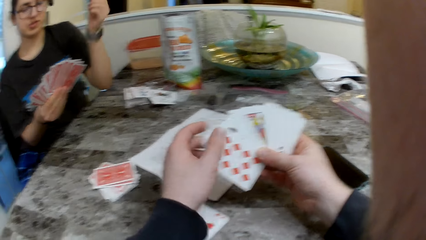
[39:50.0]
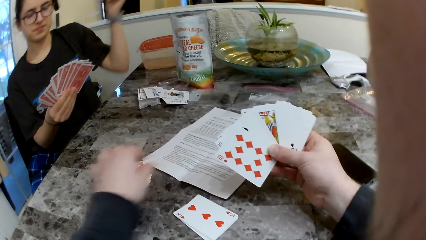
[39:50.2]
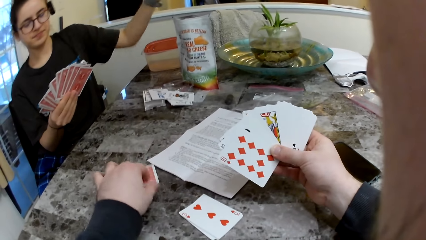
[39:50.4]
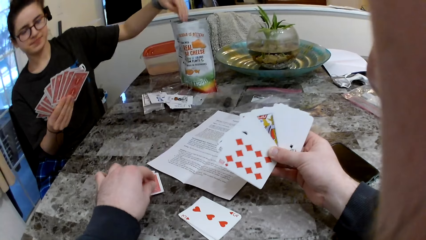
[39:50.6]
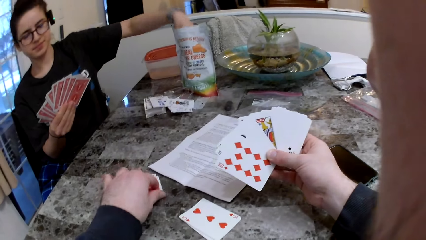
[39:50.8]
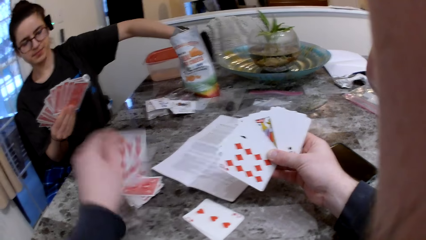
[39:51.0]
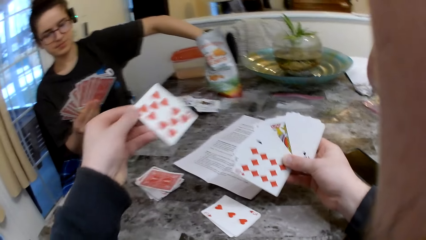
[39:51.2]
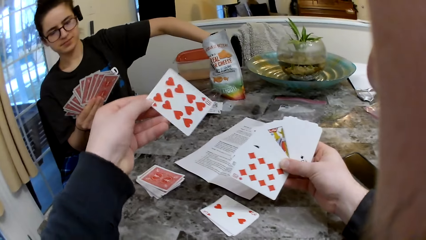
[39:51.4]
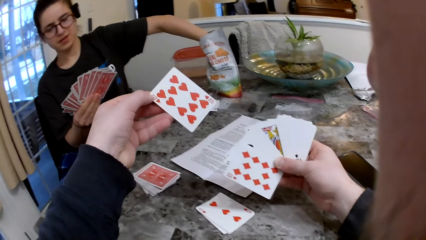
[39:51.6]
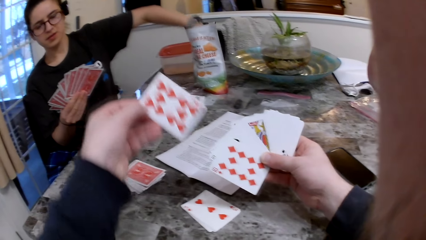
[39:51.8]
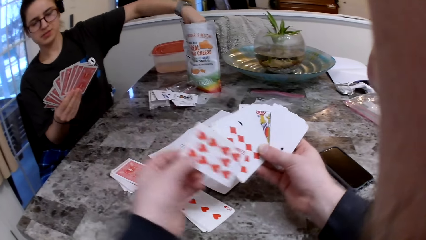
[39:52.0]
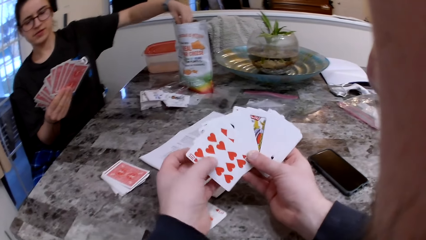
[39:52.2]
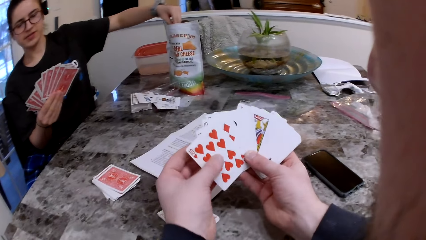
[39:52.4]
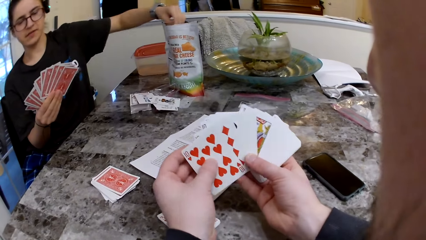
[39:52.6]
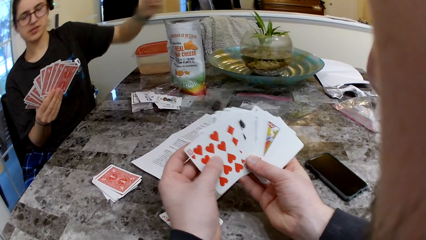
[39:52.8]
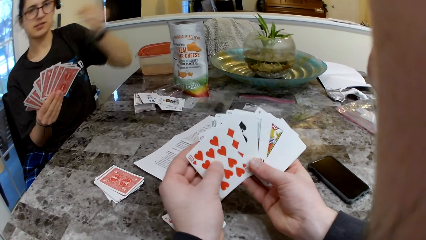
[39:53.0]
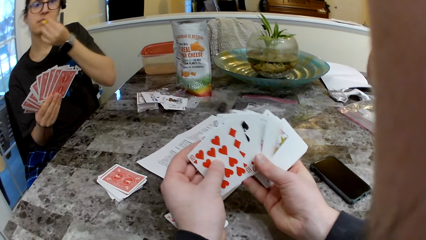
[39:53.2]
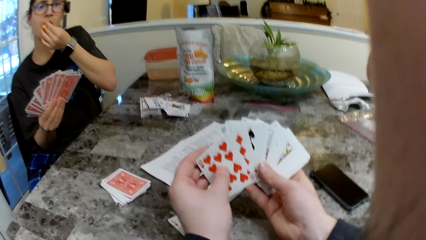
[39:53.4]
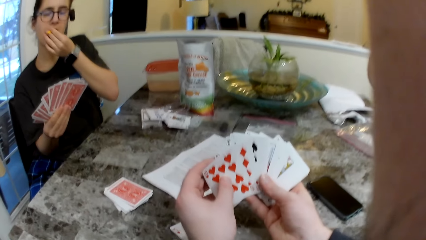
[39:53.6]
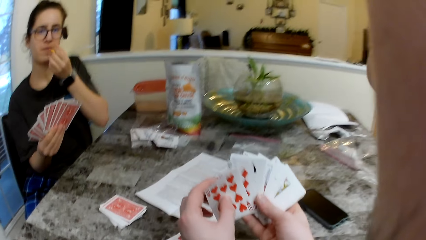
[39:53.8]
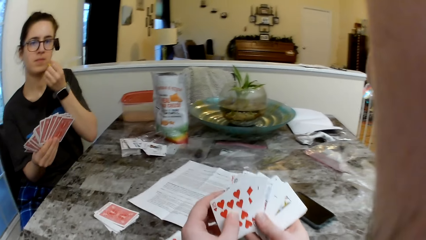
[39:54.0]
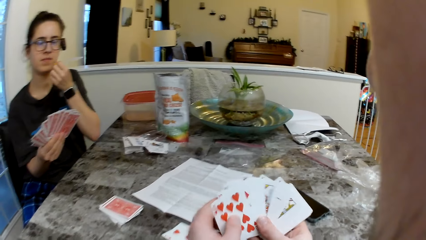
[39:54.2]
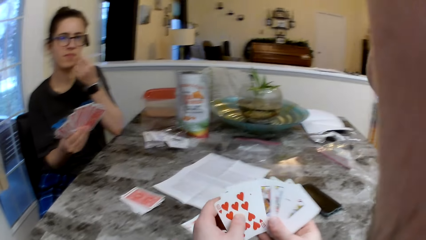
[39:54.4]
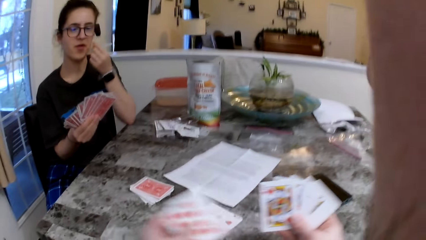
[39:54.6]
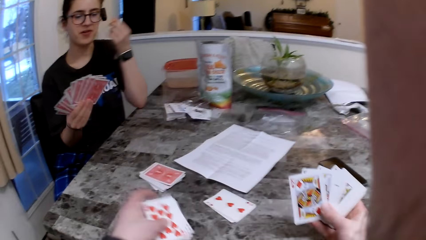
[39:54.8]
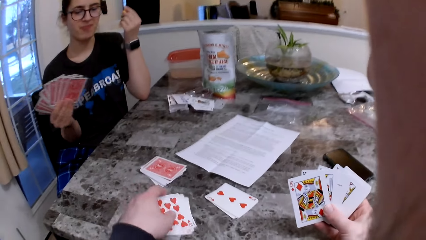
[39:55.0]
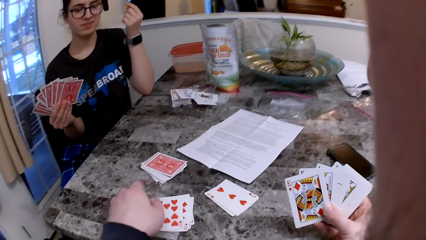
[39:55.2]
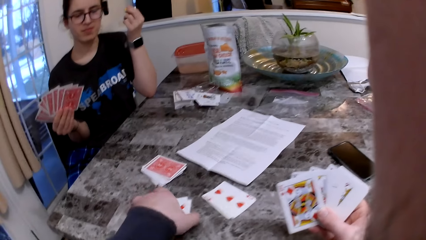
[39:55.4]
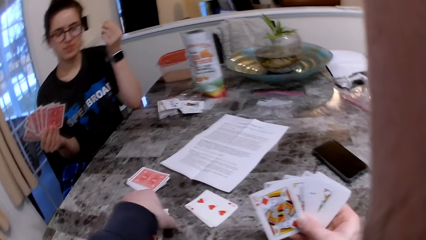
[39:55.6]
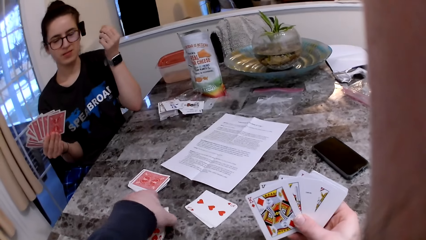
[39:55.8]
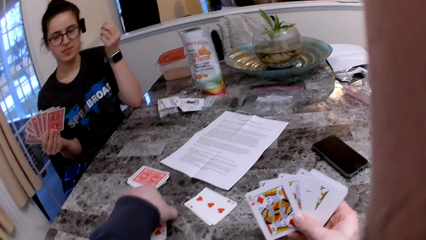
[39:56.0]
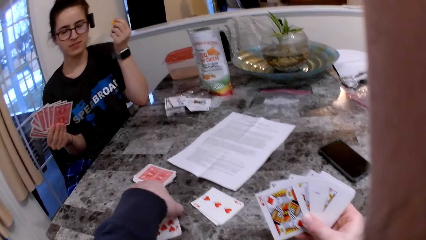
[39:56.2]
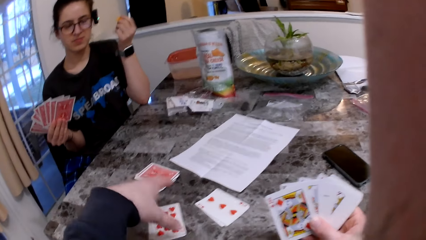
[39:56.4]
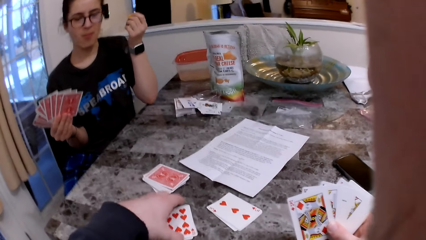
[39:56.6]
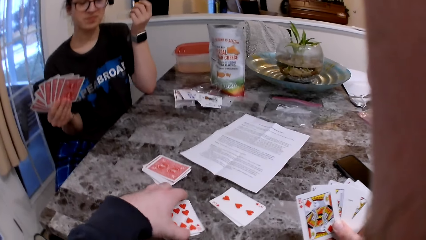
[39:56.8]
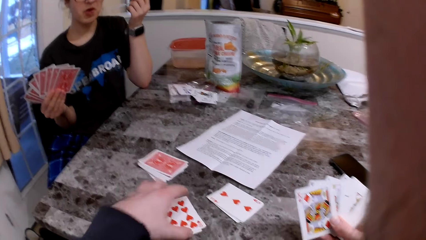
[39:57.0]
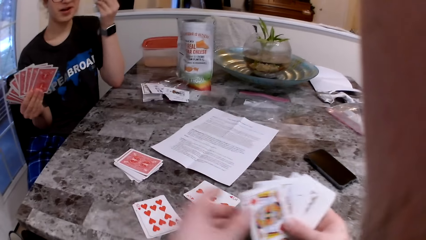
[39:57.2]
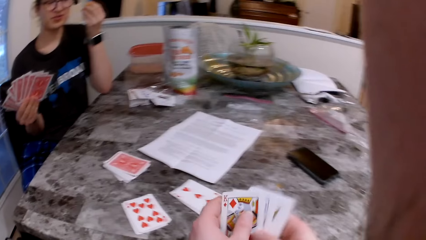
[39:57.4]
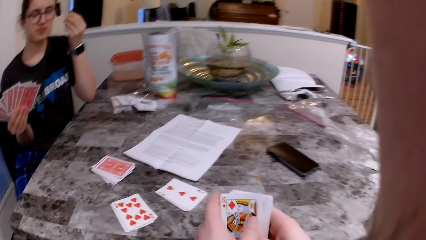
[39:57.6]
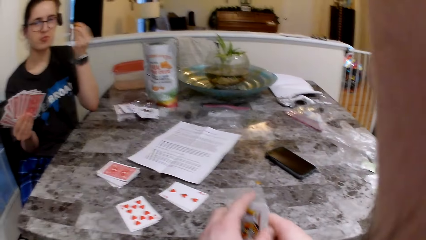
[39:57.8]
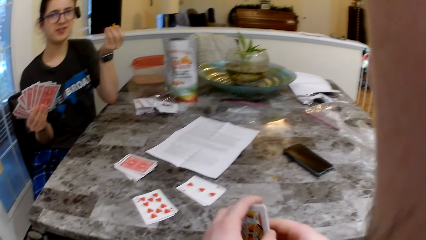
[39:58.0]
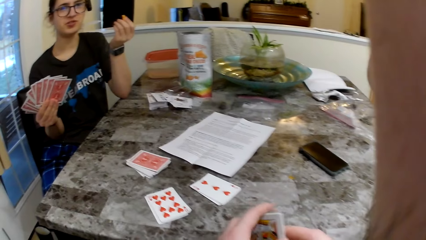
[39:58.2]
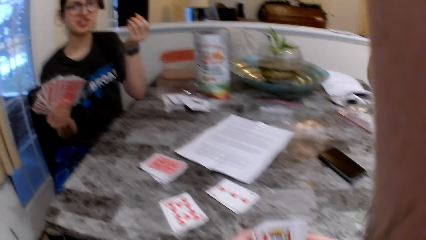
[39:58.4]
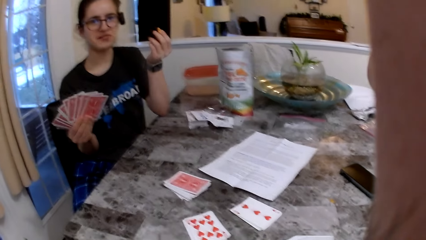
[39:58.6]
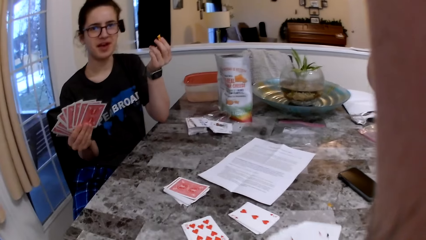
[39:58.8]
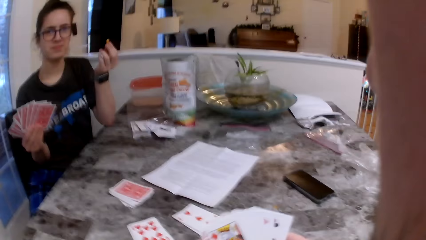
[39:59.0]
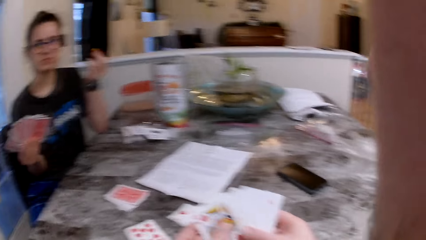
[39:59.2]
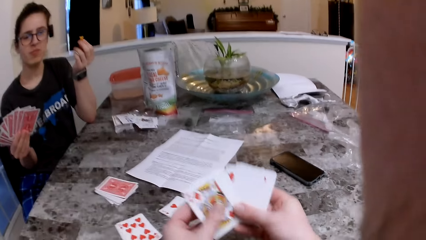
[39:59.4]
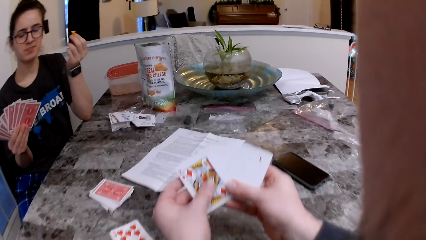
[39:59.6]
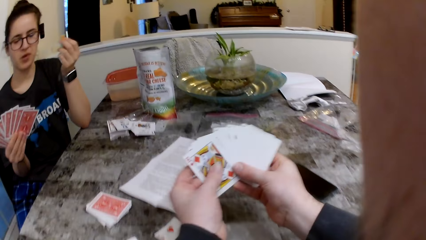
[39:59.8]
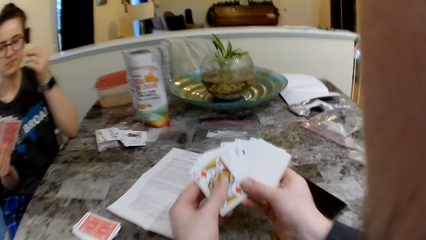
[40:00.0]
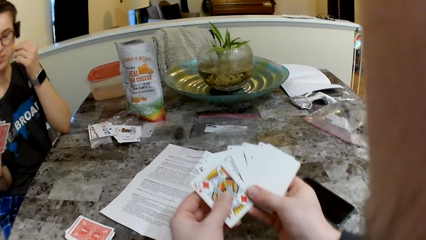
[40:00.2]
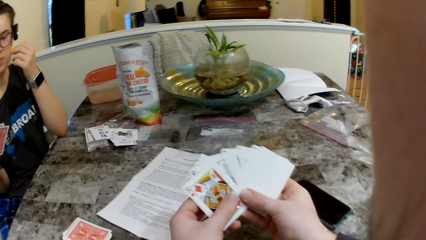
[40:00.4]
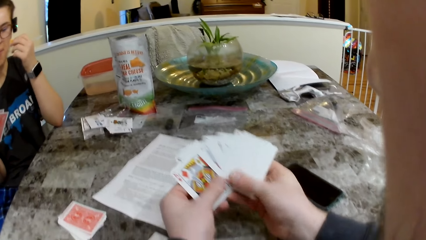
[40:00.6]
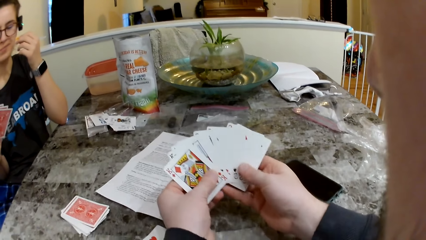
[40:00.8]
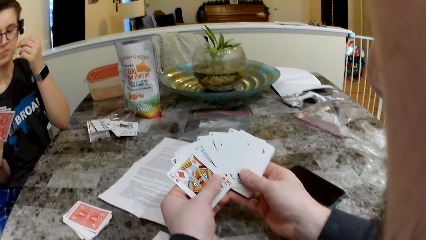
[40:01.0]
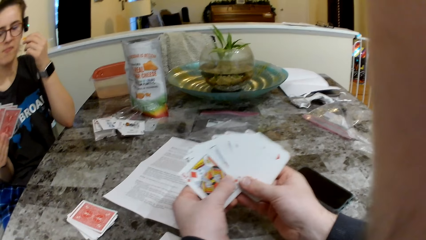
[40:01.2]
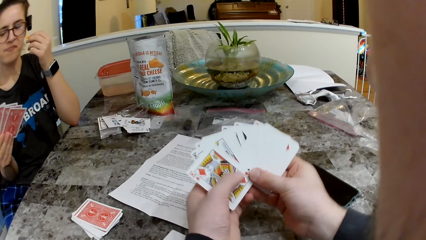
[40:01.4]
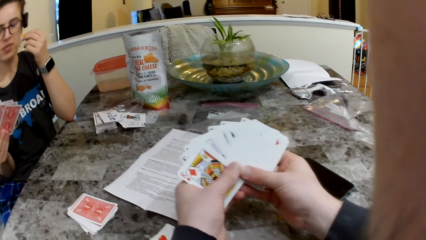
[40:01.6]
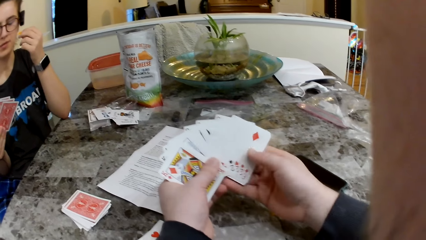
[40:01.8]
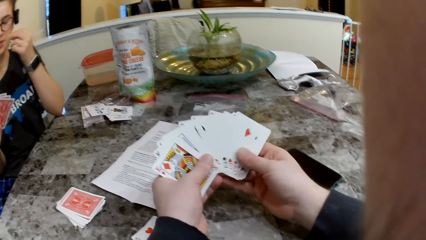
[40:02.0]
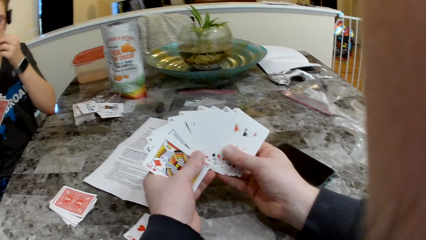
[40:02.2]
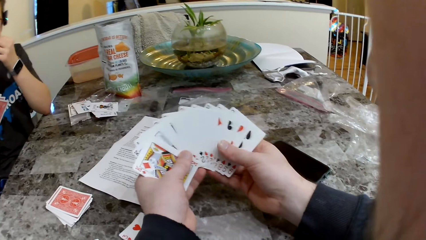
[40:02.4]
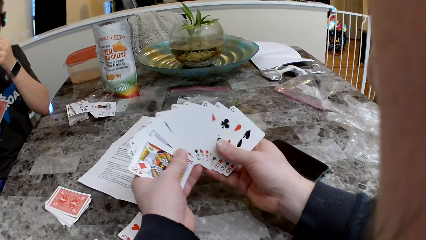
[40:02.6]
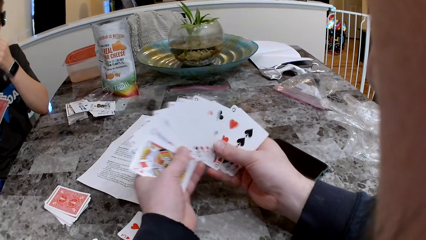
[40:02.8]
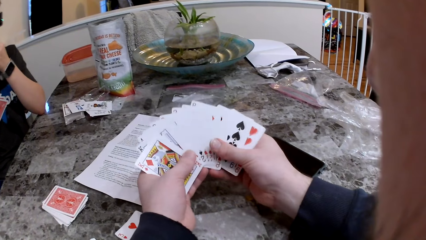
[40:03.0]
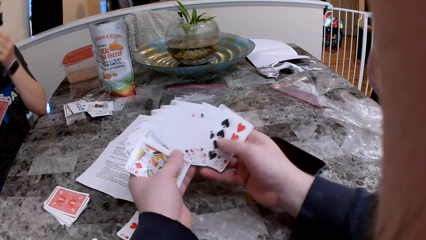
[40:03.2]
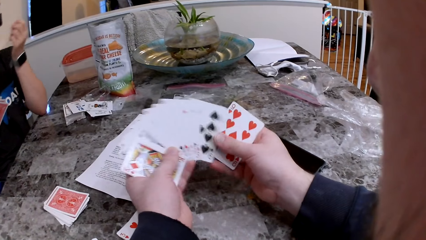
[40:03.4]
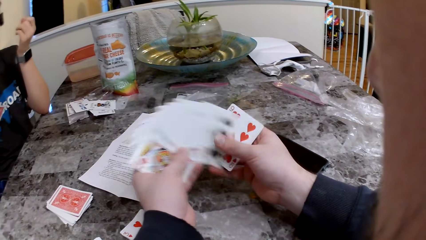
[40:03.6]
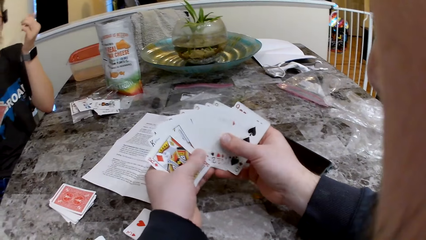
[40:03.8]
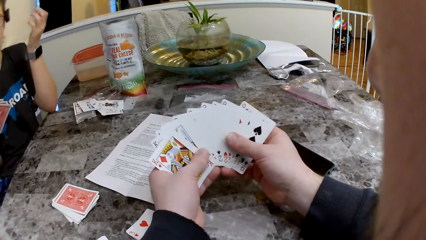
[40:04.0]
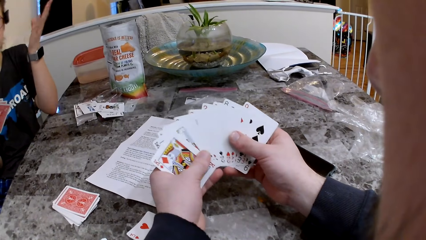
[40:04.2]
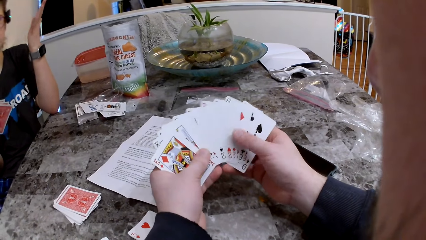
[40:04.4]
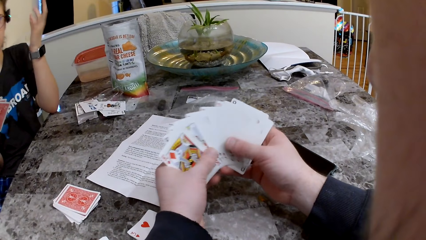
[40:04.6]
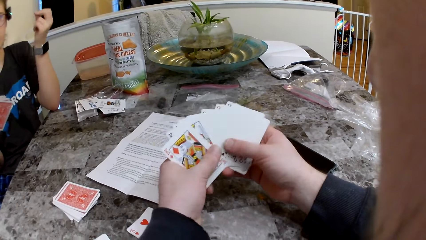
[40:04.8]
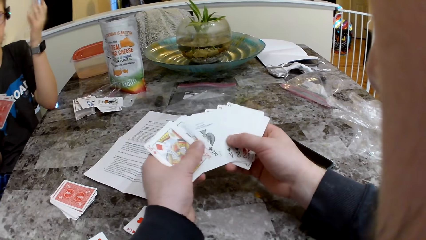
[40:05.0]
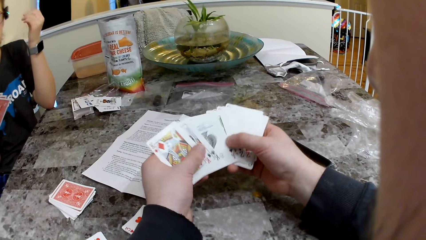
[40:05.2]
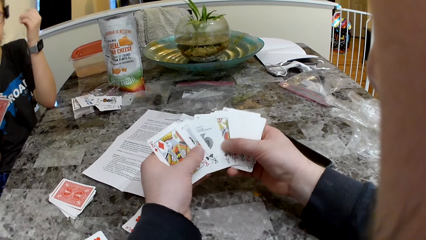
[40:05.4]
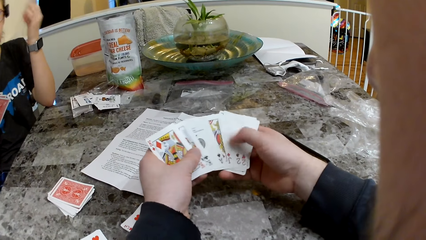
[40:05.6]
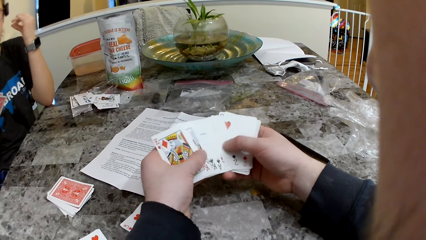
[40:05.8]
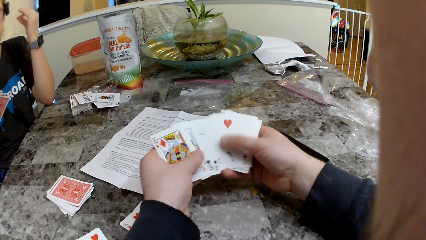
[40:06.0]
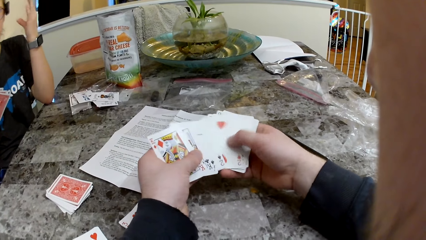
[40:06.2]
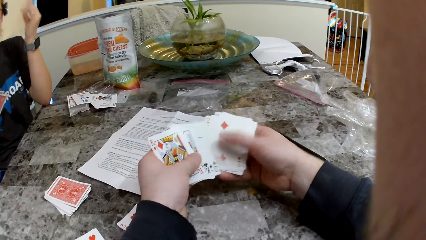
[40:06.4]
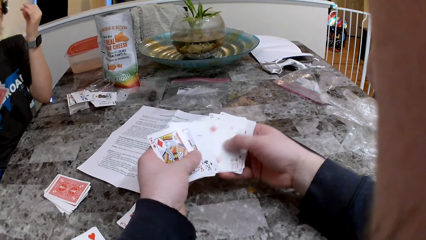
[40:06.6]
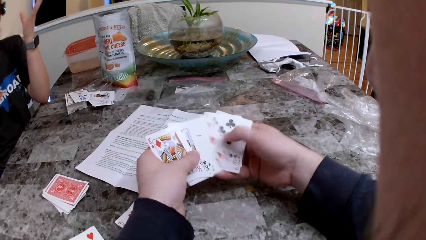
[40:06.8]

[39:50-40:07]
The woman removes the cheese snack and eats the cheese snack. The camera wearer puts the cards on the table. They arrange the cards on the table. They check the cards.
